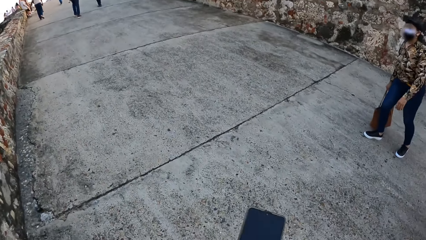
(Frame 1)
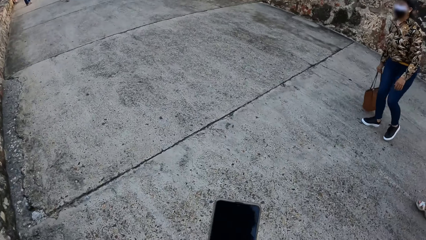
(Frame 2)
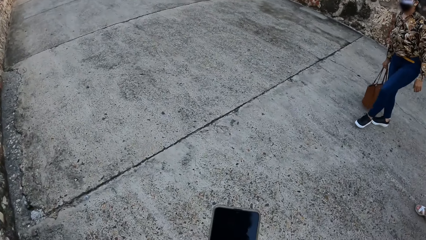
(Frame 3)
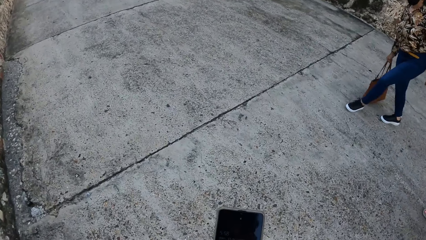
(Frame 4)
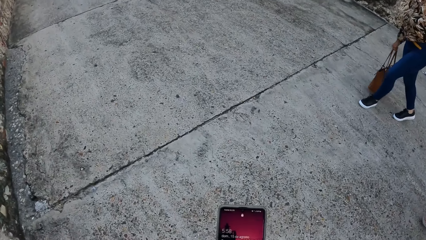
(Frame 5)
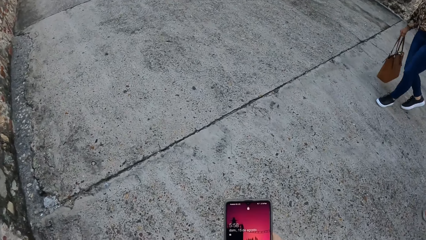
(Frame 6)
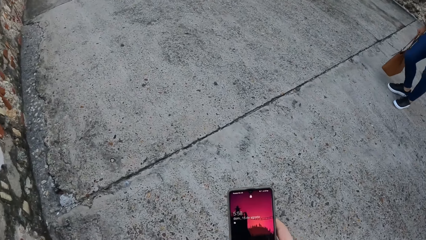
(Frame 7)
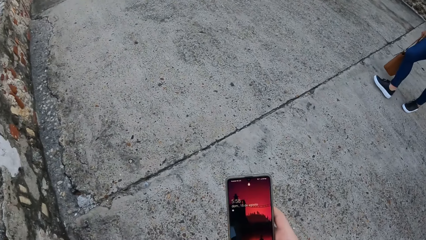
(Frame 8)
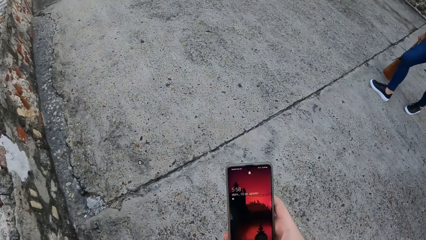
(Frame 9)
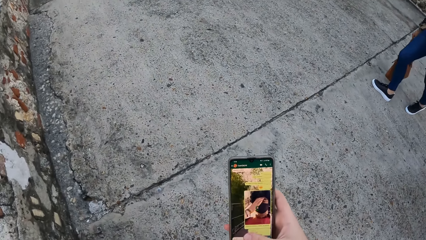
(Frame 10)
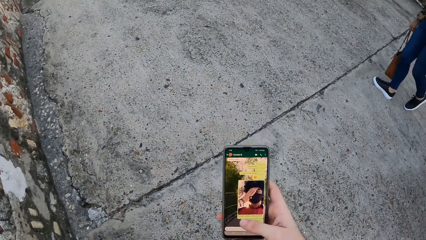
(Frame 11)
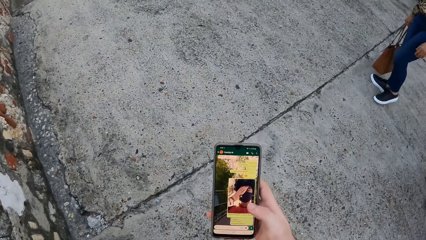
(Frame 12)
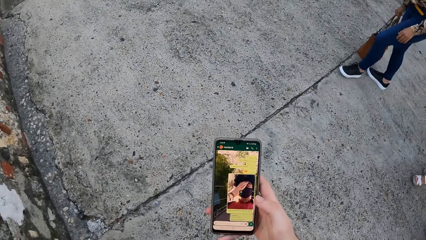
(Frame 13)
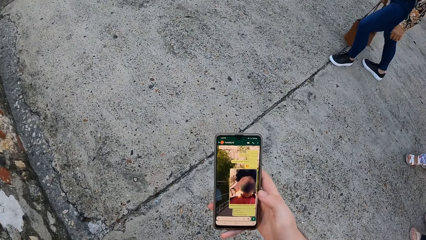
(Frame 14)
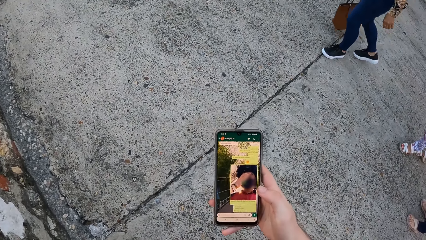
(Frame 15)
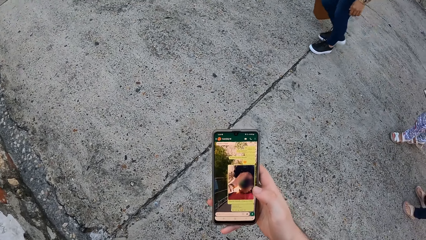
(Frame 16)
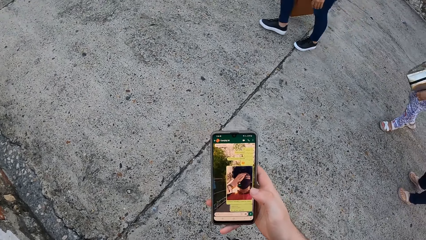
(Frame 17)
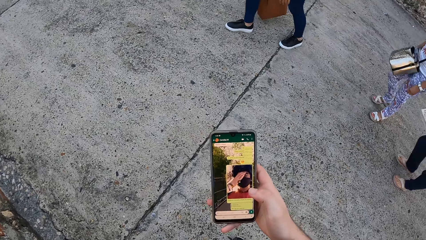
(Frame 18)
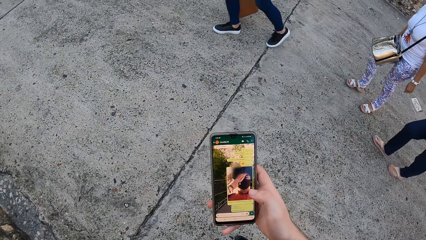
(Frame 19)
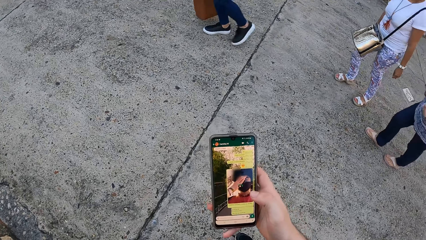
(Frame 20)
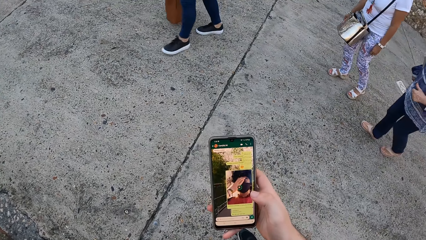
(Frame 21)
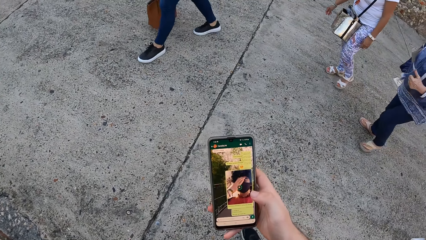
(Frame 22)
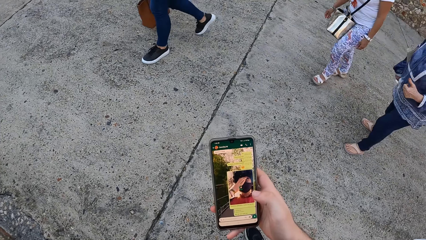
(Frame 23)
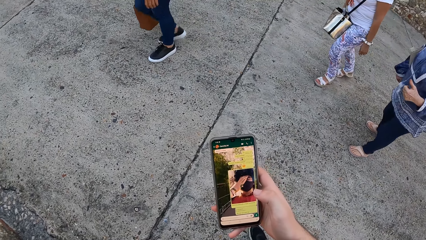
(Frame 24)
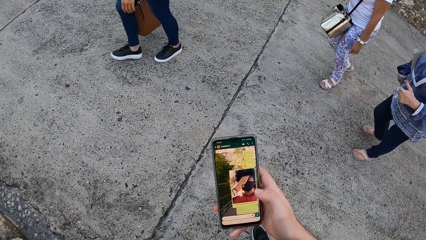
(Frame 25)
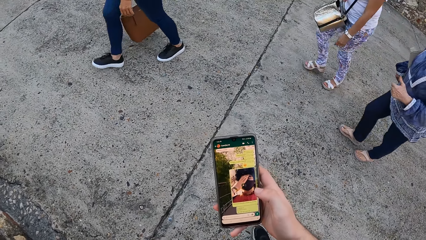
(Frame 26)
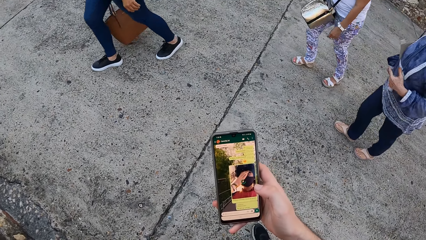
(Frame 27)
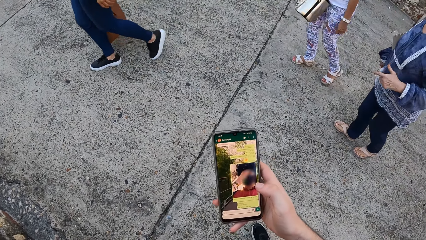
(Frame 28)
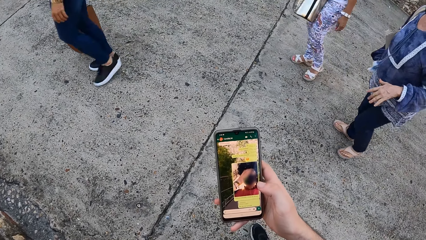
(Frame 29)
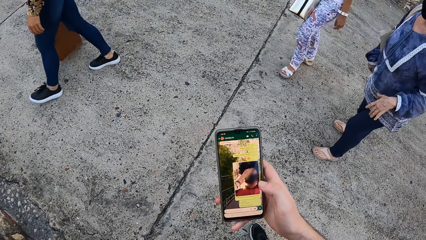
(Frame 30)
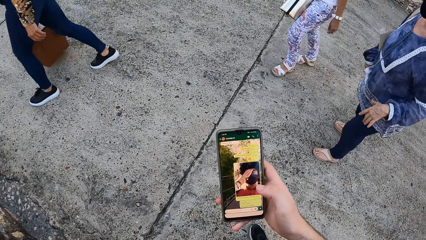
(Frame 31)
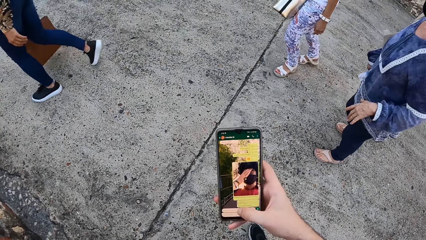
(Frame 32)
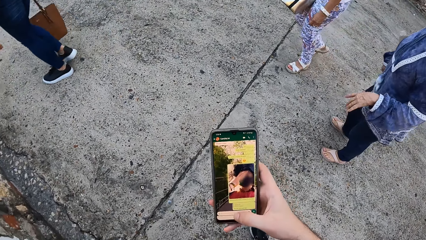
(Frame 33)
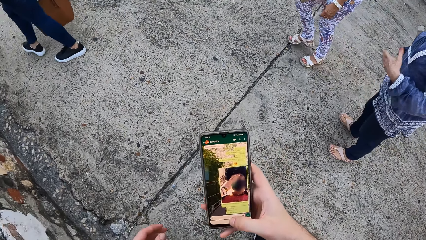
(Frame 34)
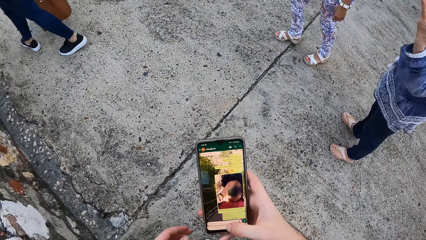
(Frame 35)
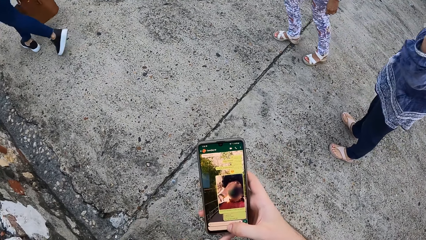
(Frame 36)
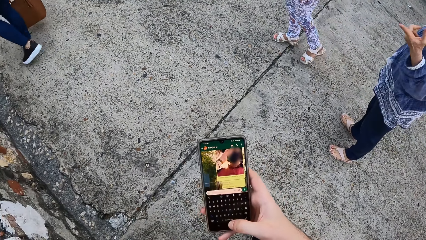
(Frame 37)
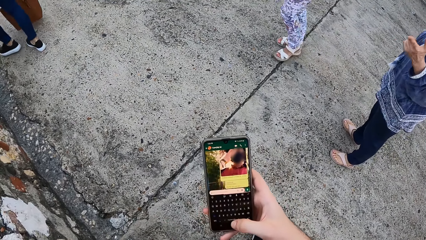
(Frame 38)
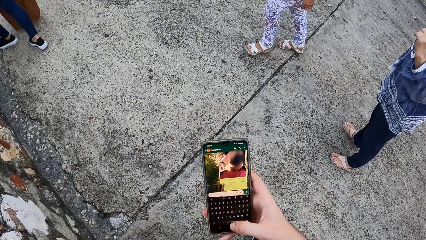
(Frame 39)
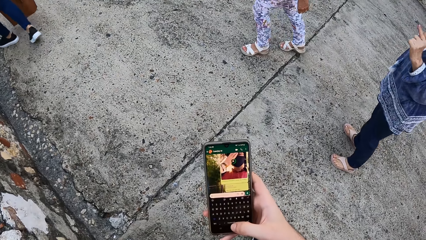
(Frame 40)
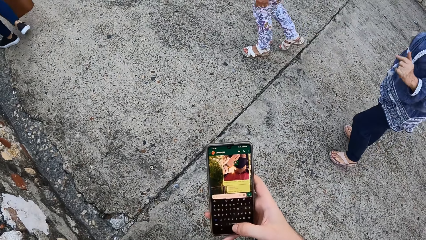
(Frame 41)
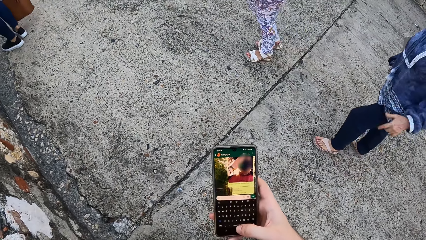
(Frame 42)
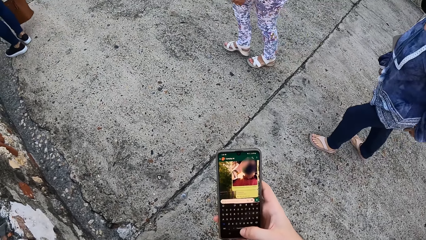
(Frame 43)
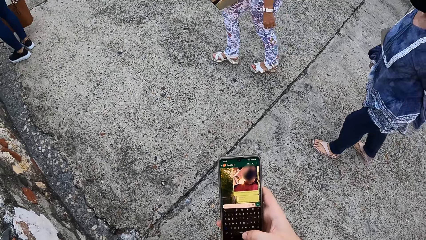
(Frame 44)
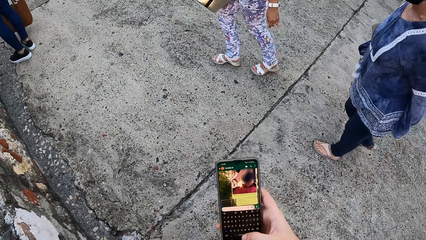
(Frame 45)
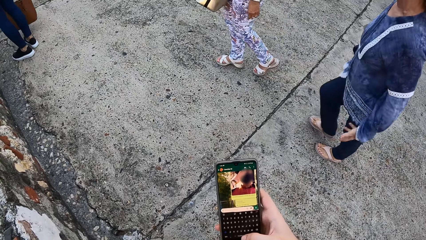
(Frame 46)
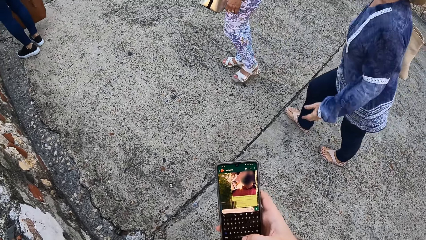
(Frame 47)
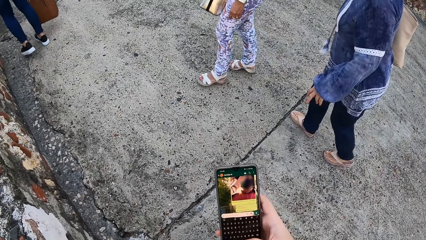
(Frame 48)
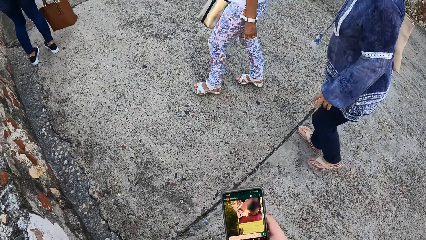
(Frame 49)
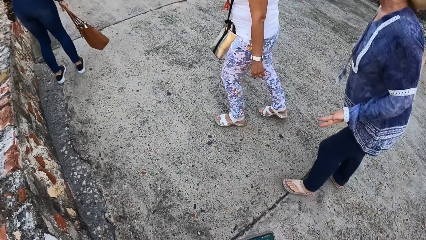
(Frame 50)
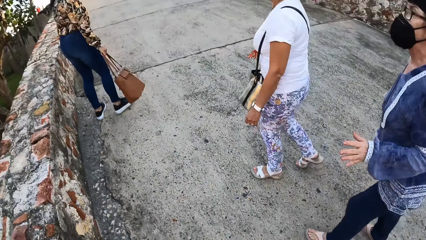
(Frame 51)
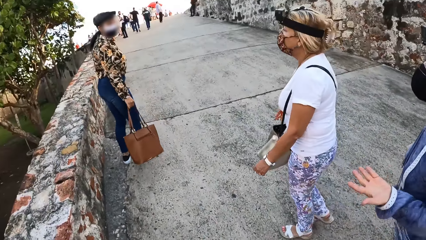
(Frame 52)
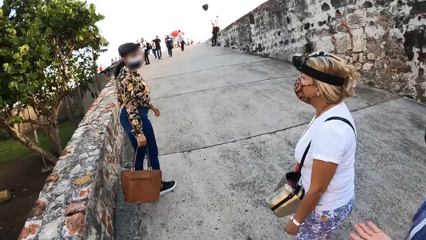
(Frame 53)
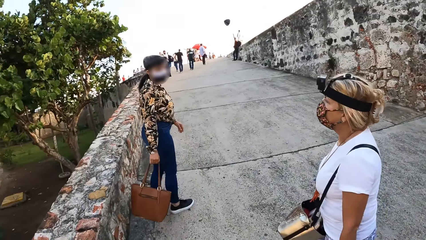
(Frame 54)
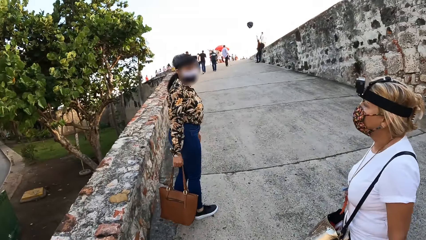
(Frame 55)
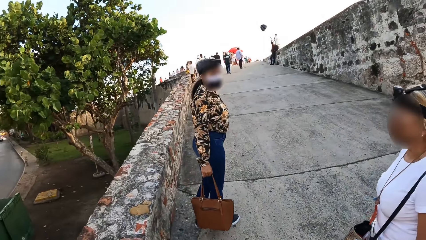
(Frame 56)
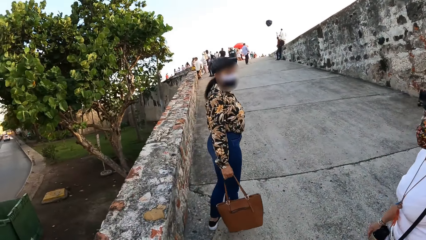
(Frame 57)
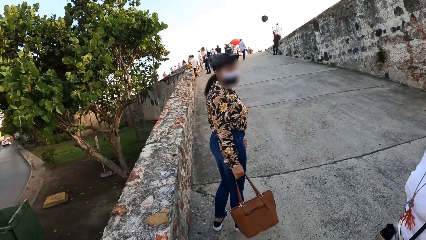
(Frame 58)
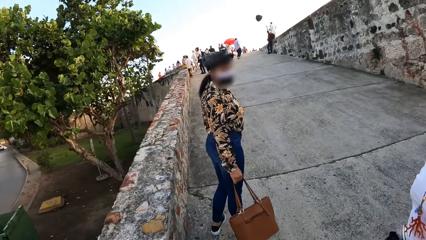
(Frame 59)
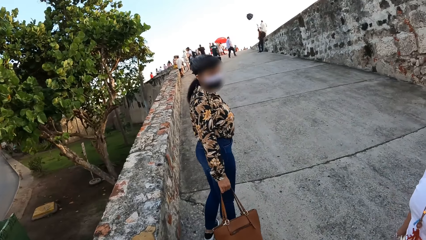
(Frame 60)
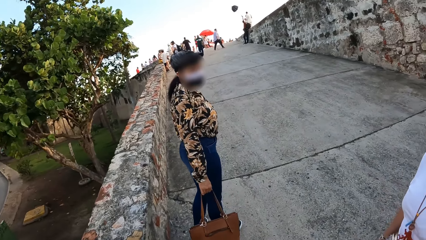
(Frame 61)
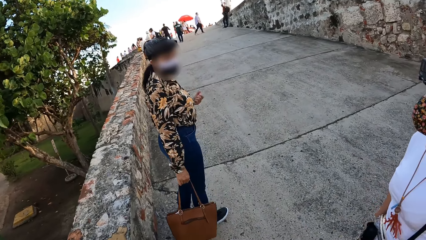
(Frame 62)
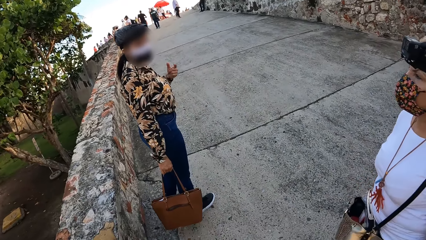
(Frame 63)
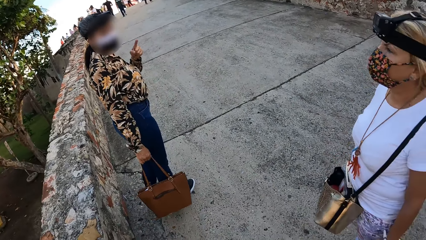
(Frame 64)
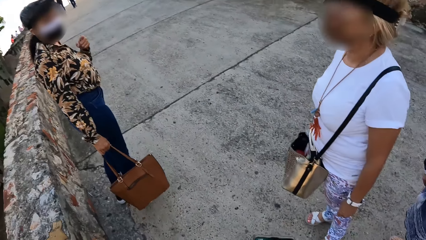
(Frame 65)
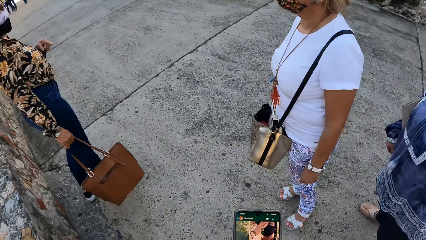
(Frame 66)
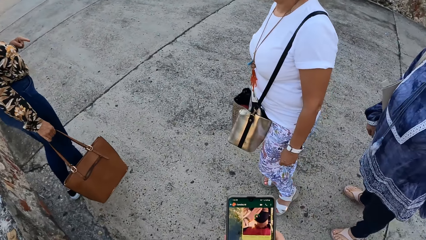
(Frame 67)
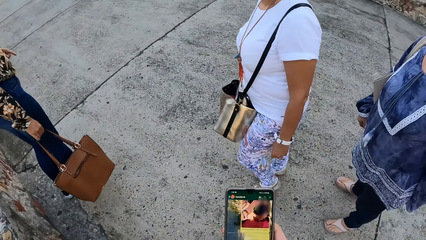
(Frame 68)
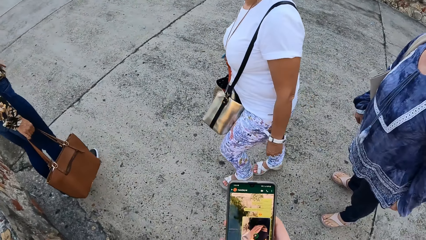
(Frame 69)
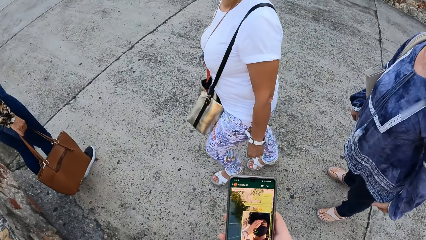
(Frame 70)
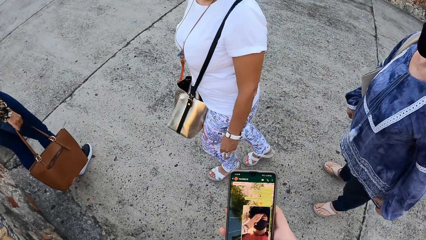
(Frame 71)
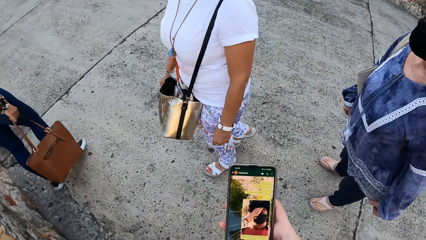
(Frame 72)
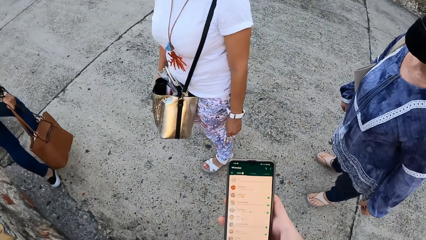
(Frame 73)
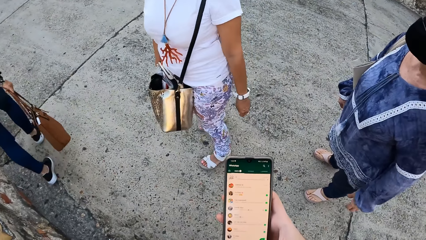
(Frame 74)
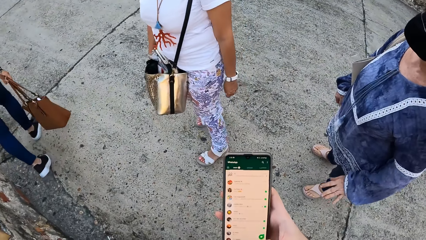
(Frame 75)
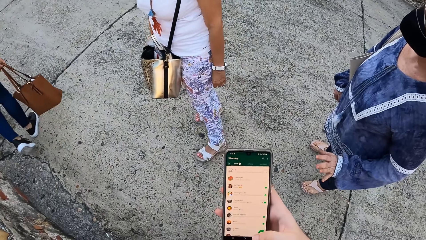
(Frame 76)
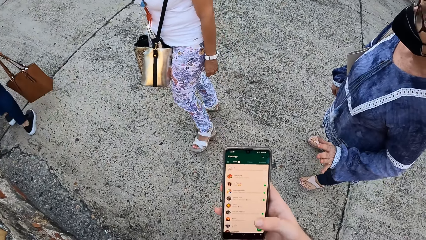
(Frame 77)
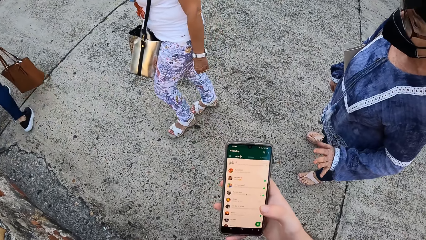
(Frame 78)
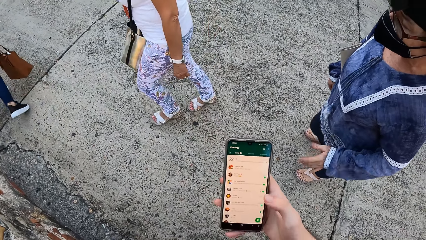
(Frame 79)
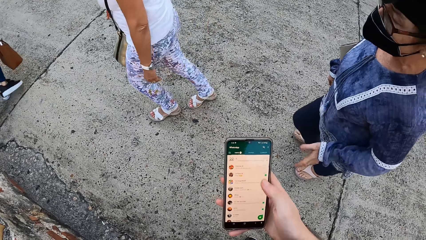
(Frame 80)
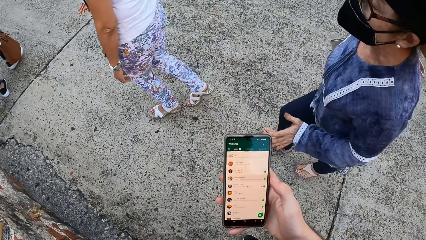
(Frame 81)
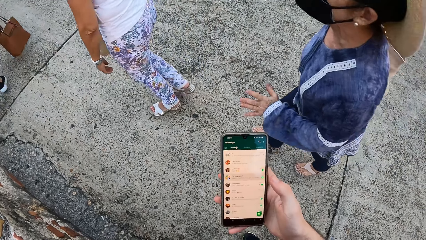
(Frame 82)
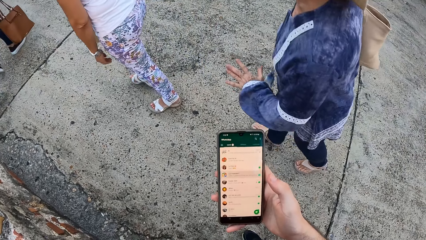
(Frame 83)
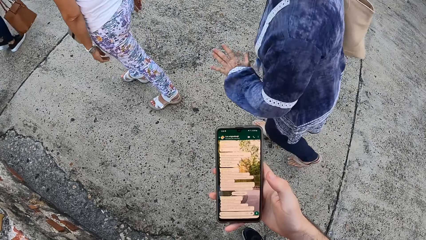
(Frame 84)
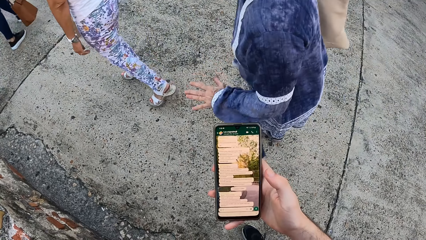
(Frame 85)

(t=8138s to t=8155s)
The camera wearer walks away. He operates a phone. He holds the phone with his right hand. A woman walks in the walkway. Another woman walks in the walkway. The camera wearer operates the phone in his right hand with his right hand. The second woman interacts with a third woman. The first woman walks in the walkway. A fourth woman walks in the walkway. The second woman interacts with the fourth woman and the first woman. The second woman walks in the walkway.
